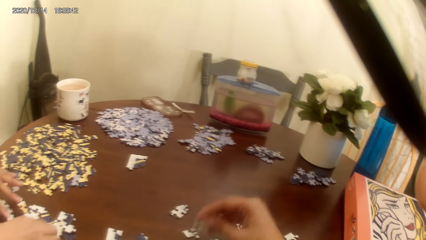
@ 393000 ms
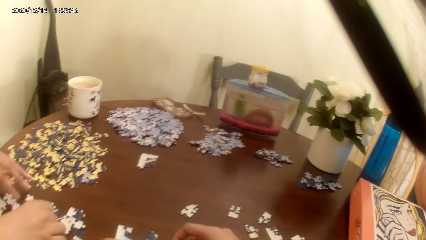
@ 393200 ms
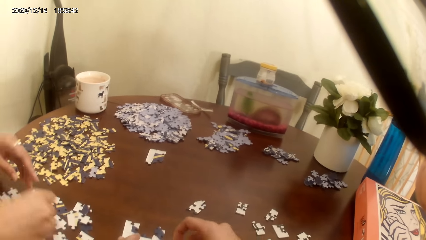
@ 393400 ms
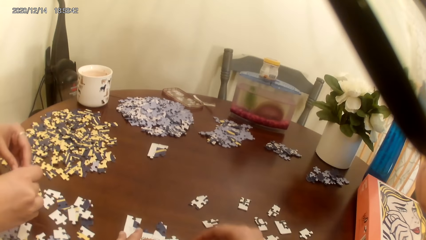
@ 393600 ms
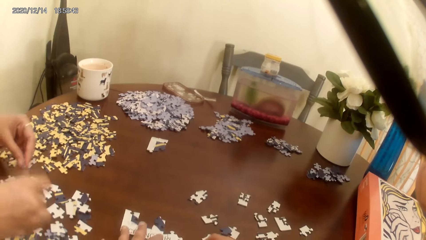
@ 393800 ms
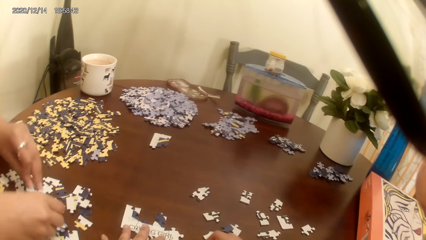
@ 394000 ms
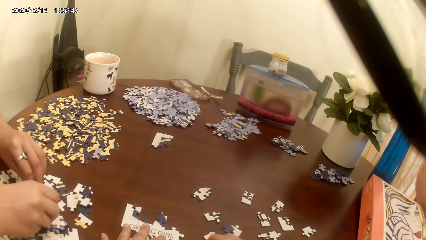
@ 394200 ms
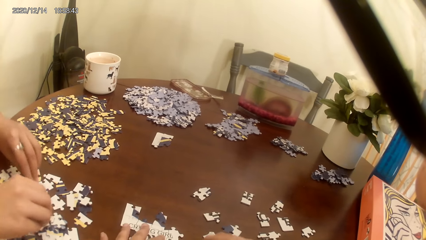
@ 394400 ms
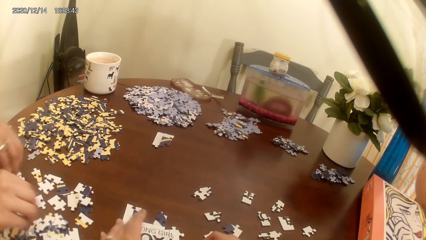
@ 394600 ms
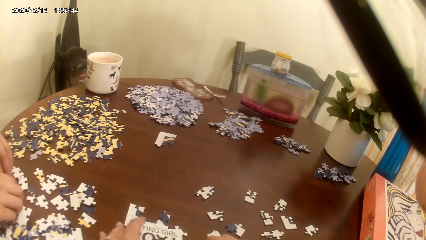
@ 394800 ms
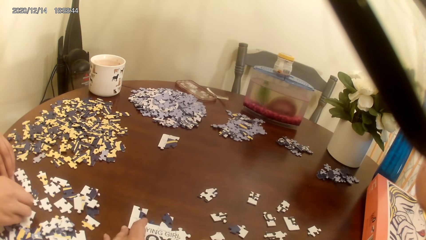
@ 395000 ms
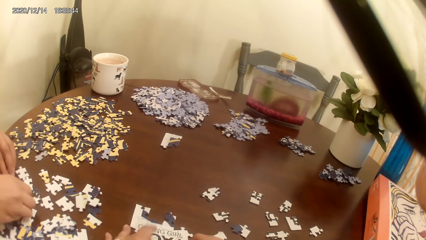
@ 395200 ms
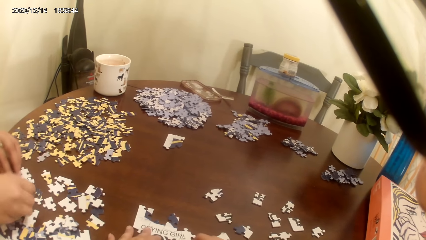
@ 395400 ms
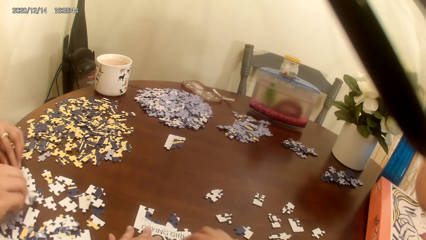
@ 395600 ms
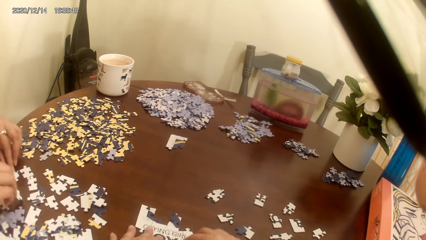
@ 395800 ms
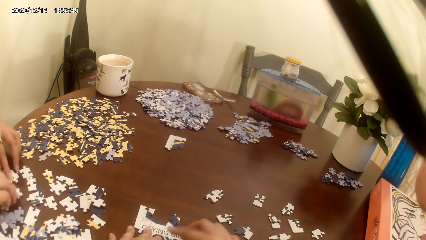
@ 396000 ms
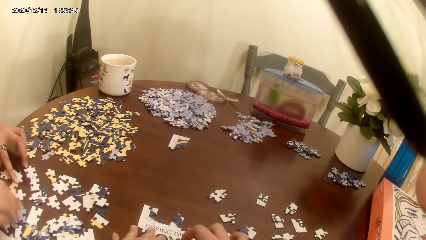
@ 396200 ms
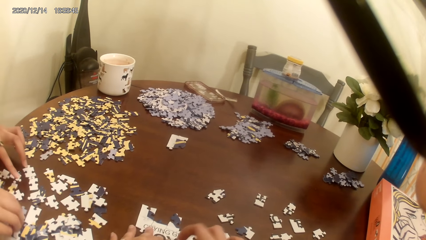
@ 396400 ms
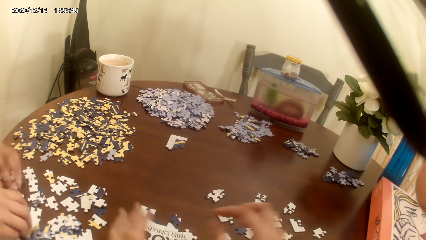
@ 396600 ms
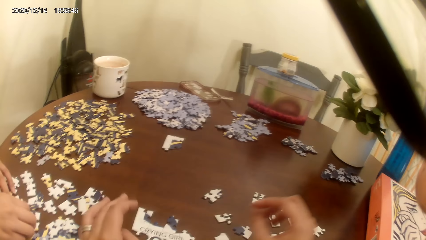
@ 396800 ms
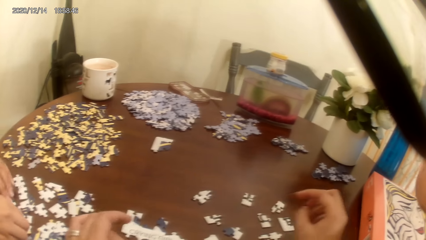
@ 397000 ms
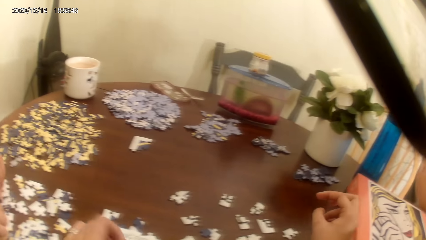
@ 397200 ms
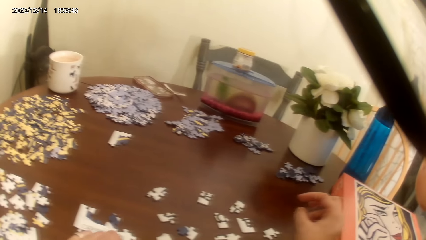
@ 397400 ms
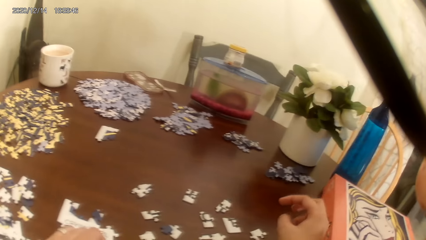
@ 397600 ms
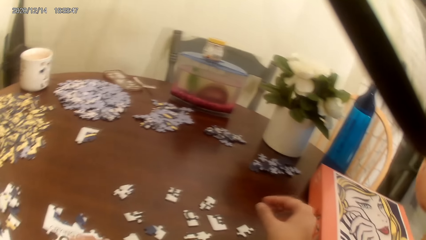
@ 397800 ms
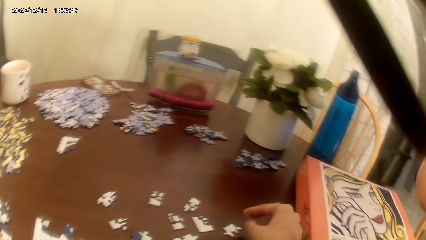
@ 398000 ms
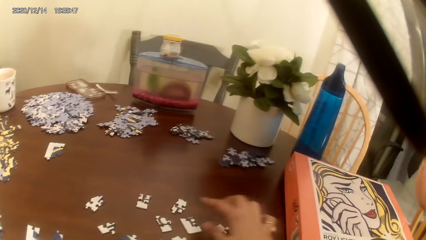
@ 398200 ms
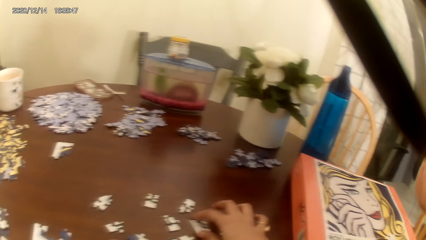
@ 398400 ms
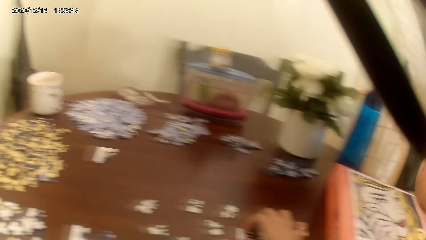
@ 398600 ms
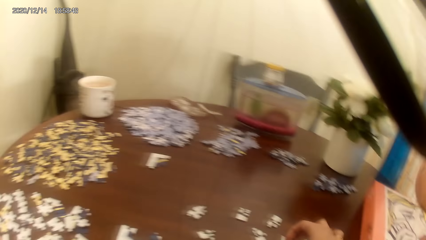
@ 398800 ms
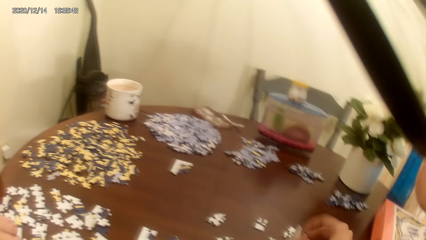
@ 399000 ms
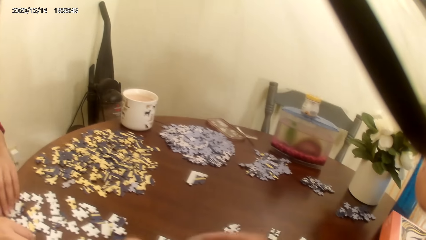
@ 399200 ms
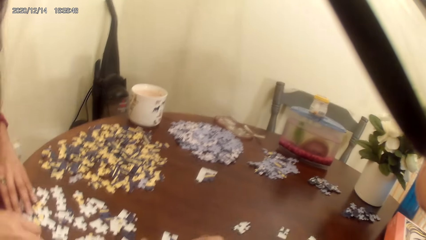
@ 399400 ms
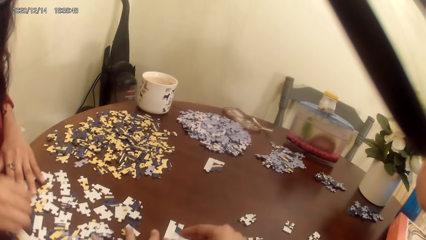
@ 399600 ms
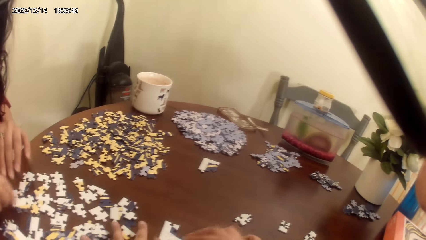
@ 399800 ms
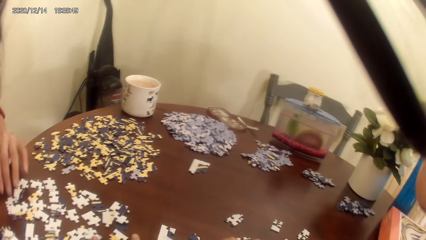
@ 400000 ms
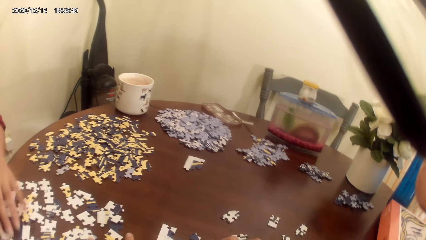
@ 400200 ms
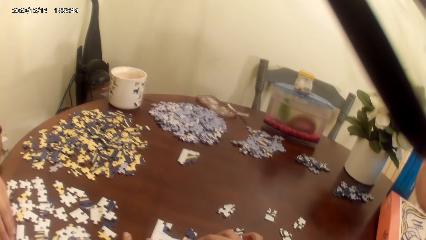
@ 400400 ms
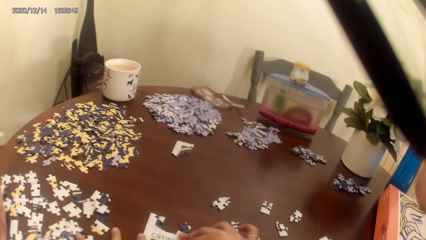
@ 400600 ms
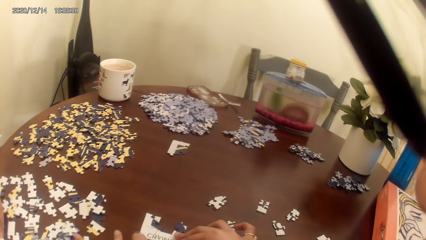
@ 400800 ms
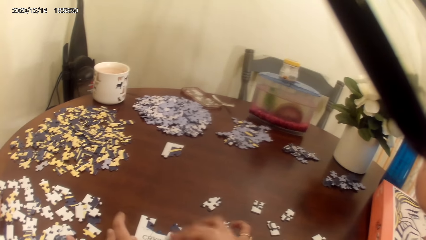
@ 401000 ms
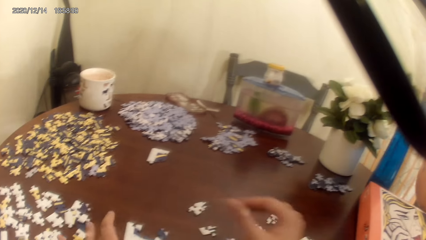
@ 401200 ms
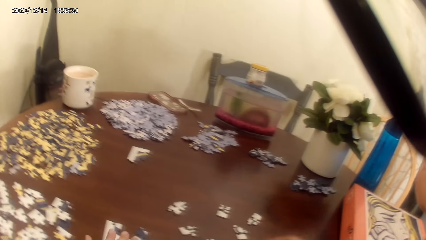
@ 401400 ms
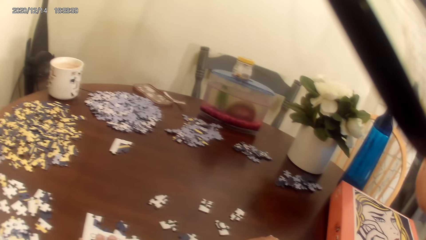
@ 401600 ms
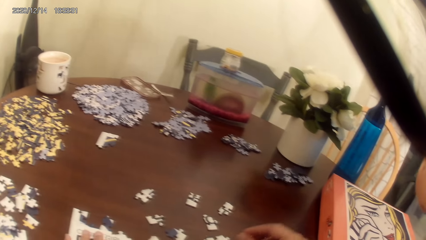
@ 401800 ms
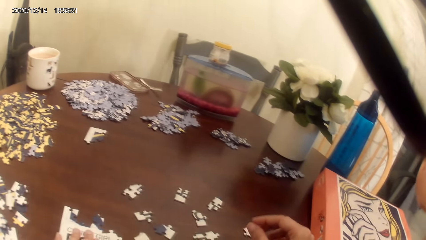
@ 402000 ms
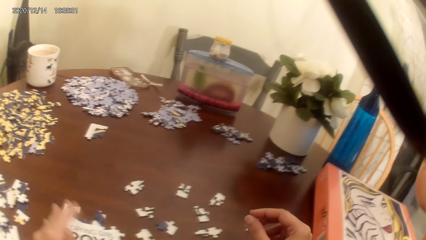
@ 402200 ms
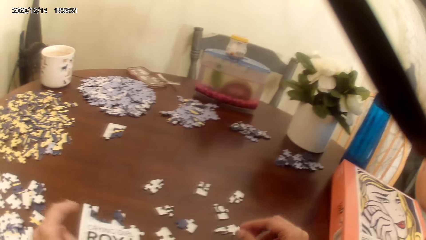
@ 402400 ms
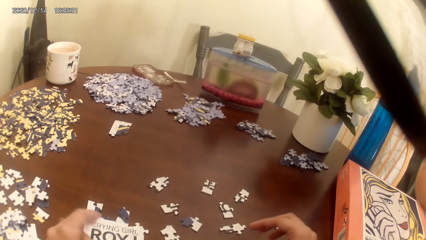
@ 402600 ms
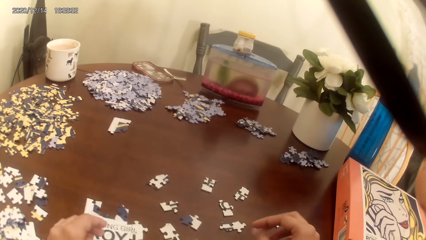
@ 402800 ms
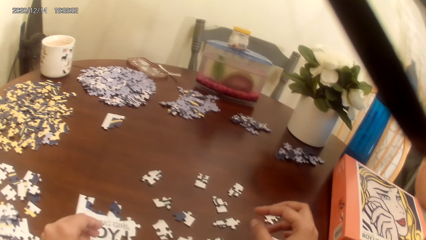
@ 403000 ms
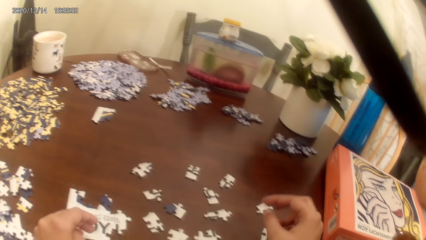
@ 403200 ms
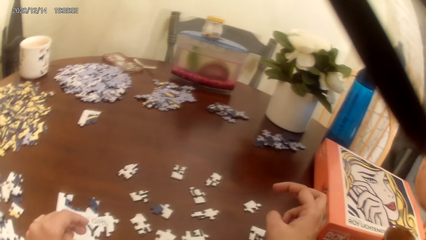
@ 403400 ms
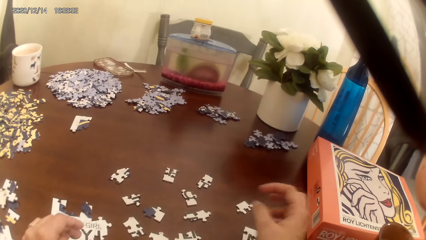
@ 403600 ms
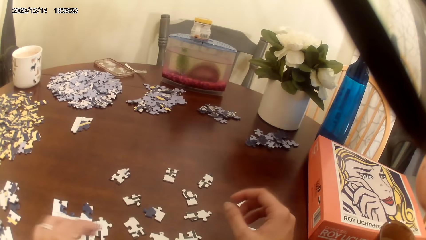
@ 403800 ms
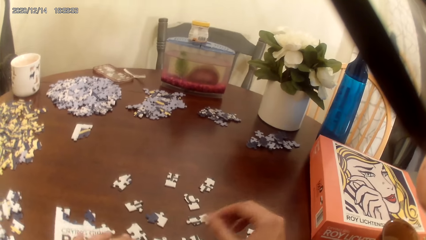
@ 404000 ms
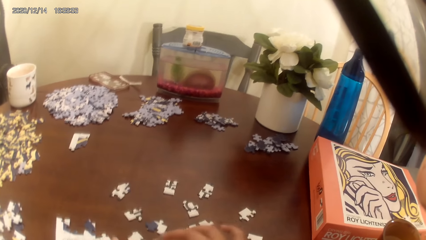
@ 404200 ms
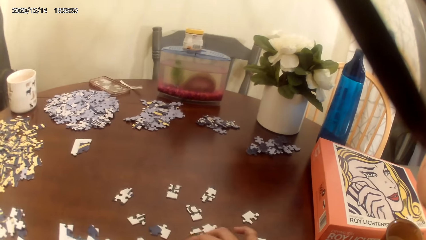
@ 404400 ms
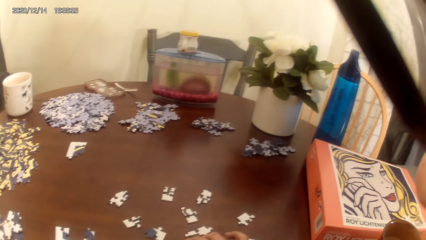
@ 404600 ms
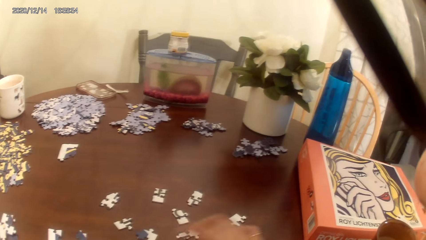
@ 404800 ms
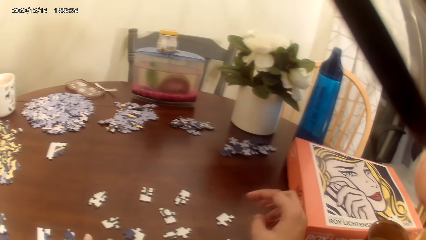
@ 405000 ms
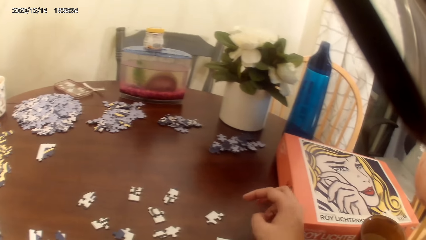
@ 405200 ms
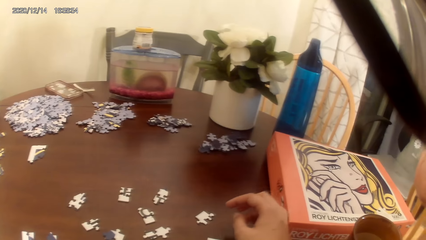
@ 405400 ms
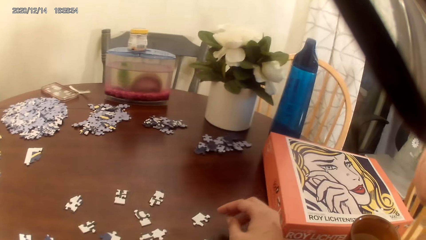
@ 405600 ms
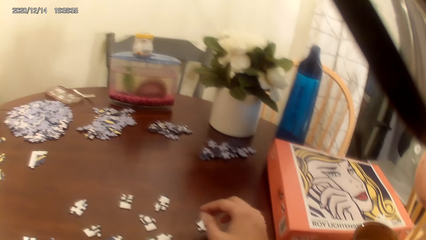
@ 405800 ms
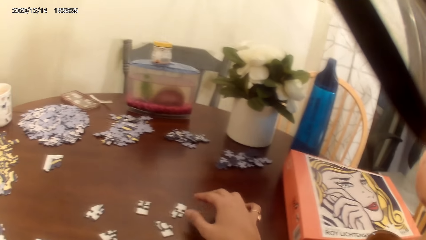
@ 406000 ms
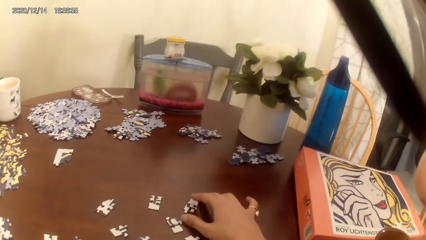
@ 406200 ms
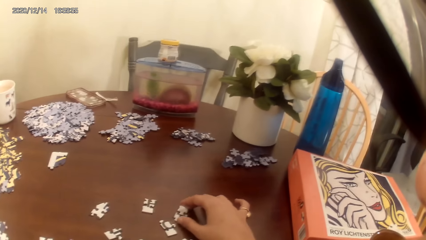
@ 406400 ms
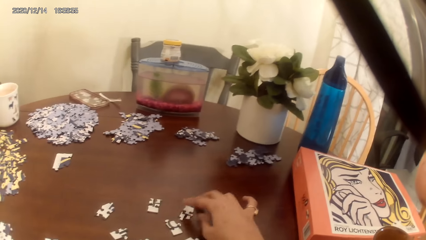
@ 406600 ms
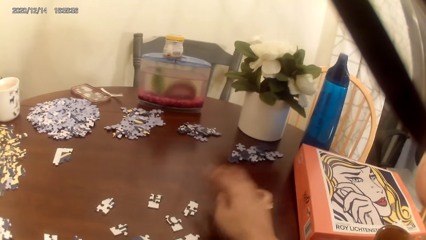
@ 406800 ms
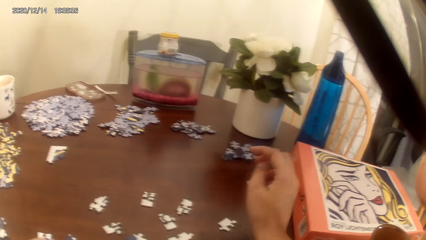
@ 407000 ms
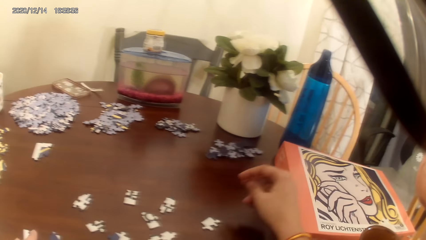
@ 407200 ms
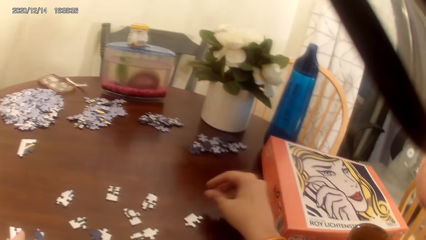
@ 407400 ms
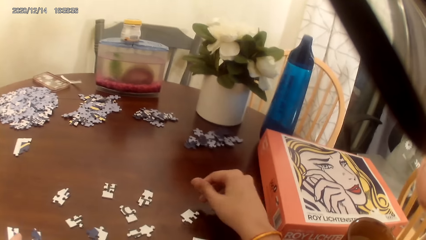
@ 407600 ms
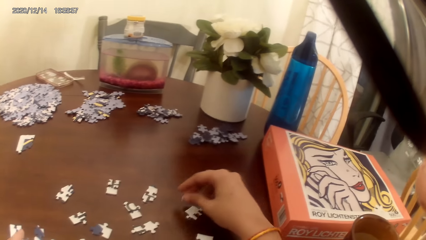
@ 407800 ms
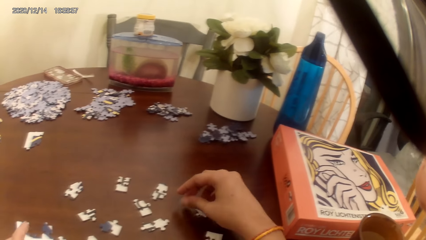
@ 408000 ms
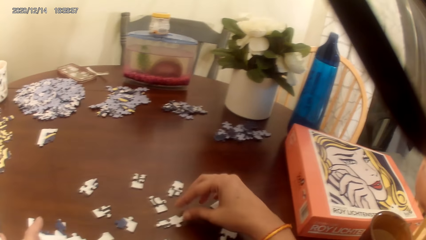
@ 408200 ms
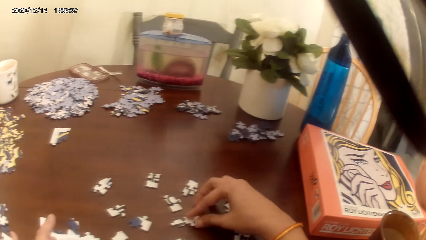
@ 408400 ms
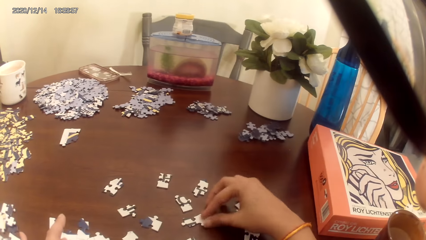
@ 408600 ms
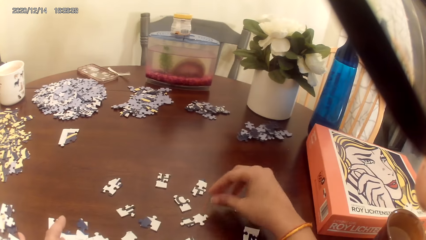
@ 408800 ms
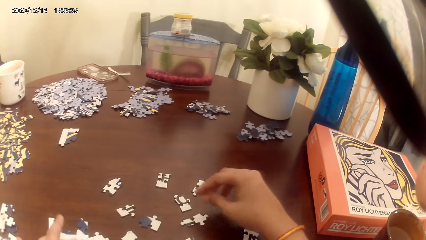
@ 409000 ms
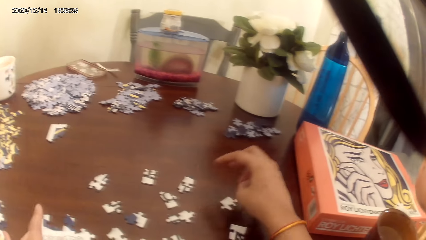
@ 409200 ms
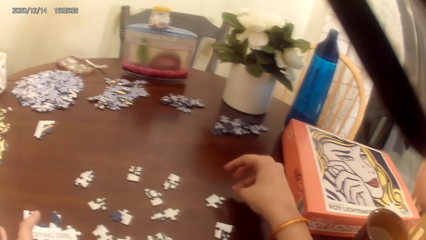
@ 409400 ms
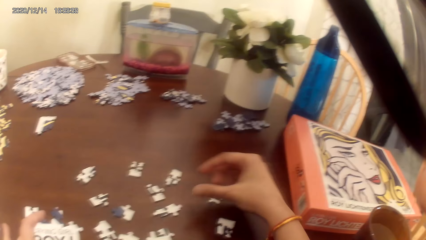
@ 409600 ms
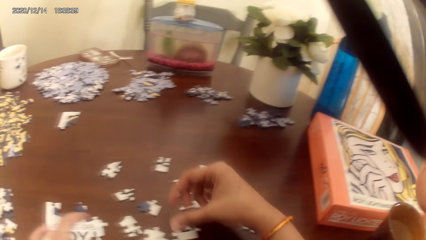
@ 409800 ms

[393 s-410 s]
The camera wearer and a person play the game. The camera wearer arranges a jigsaw puzzle on the table. They act on music from a radio.
